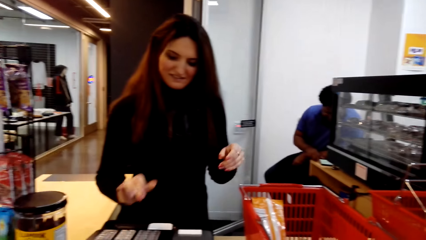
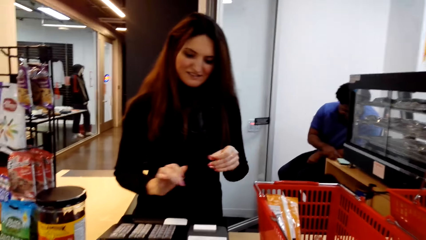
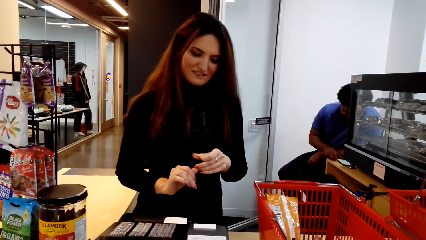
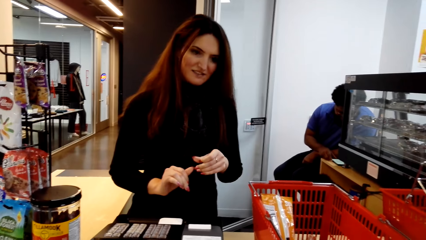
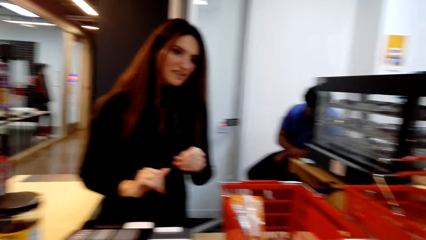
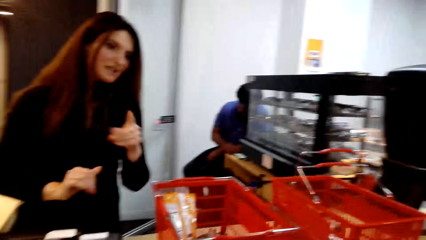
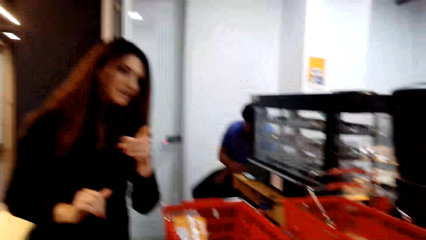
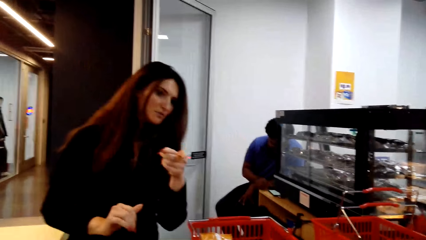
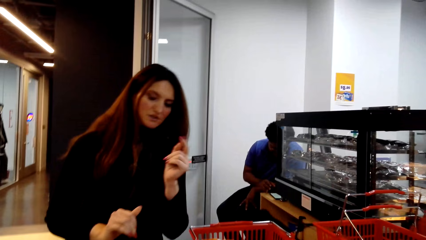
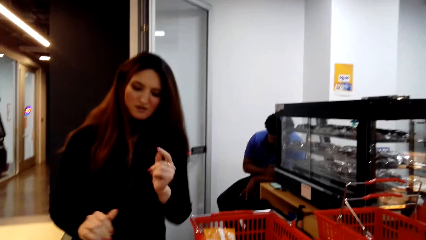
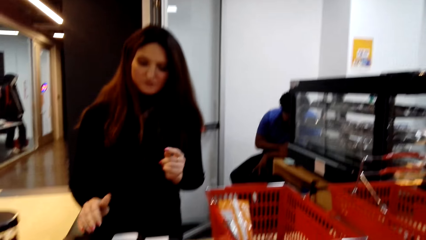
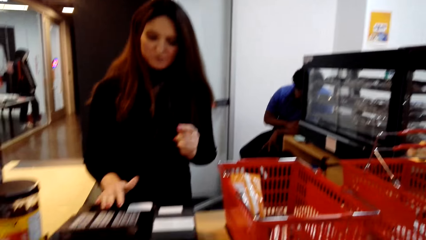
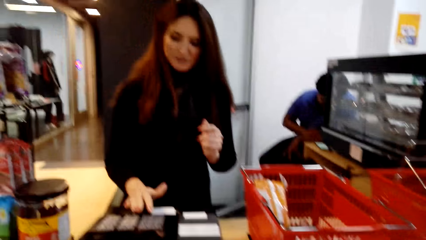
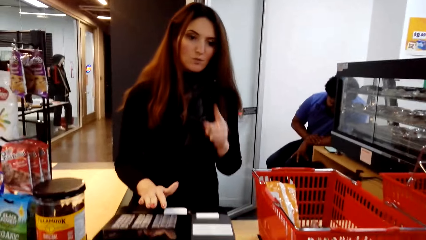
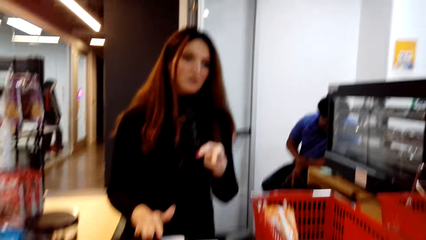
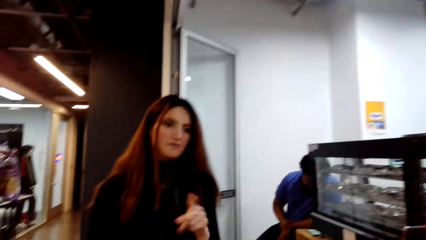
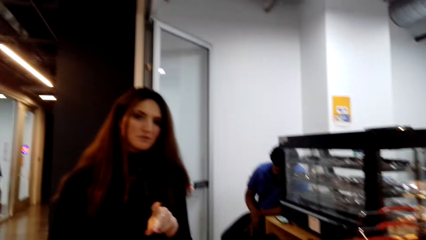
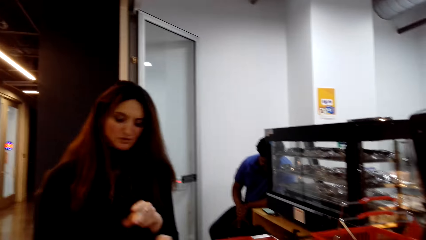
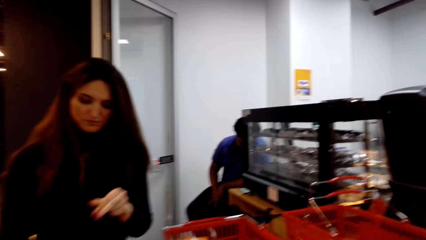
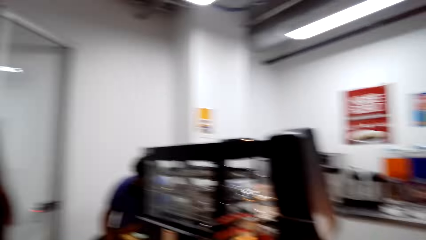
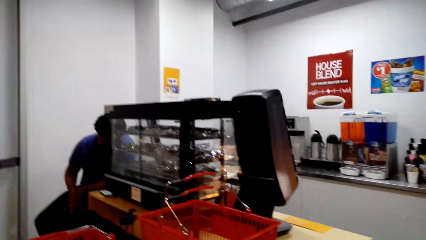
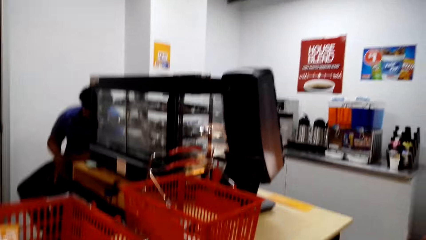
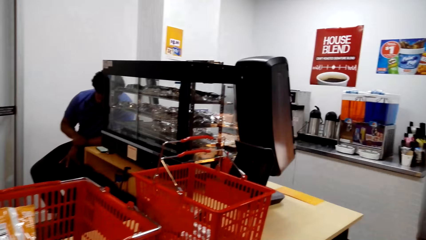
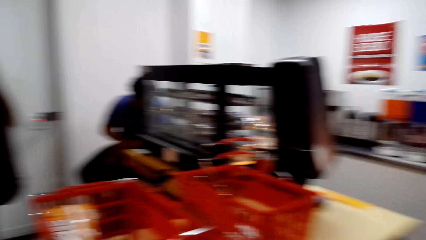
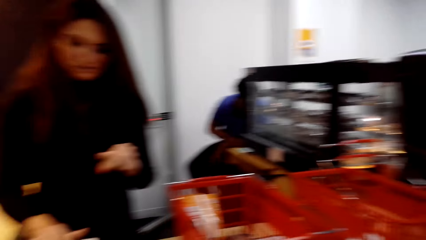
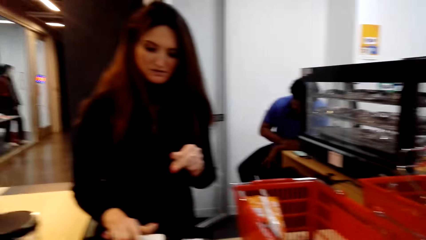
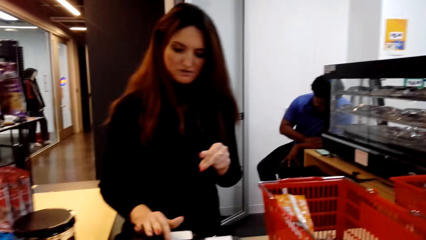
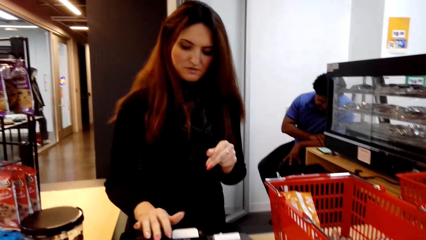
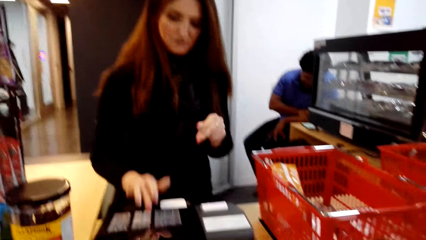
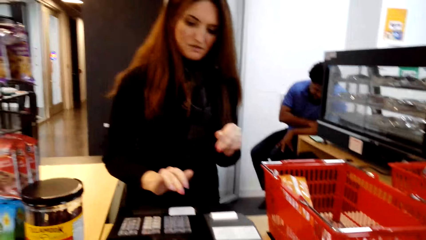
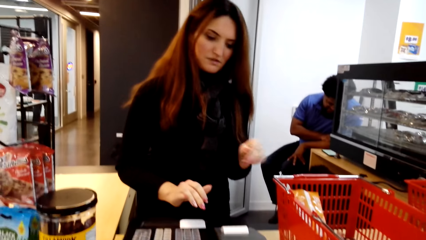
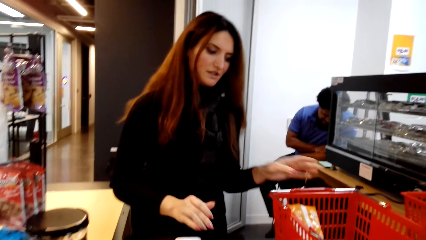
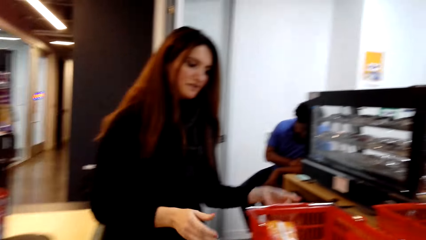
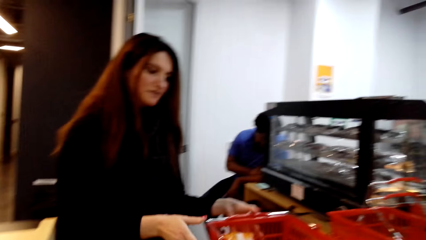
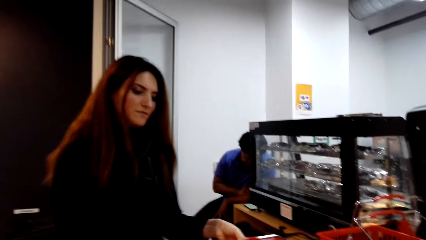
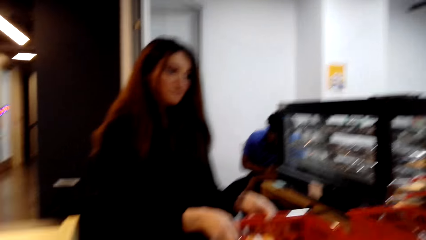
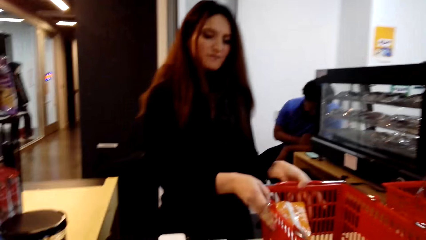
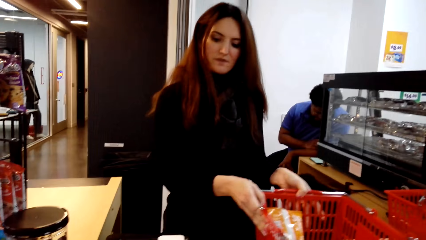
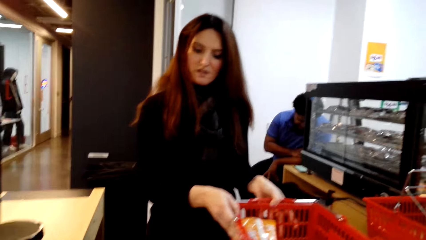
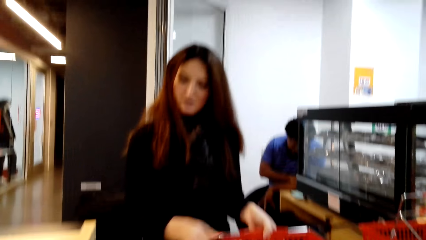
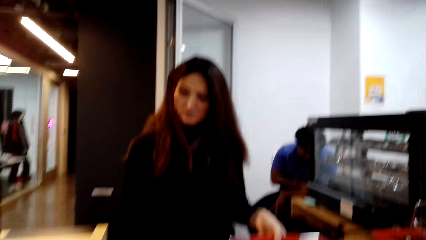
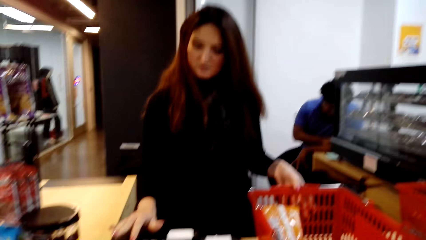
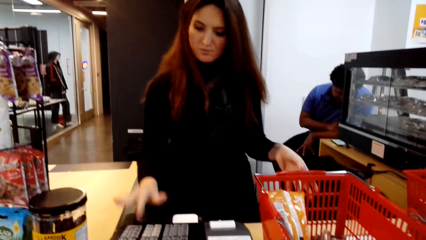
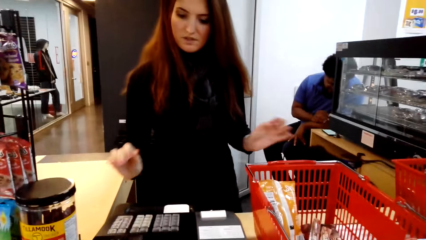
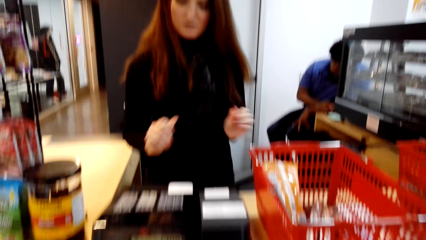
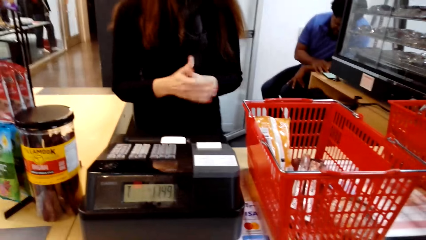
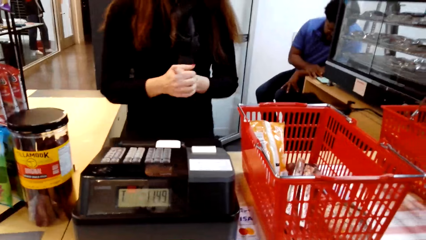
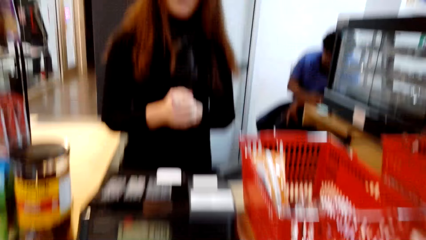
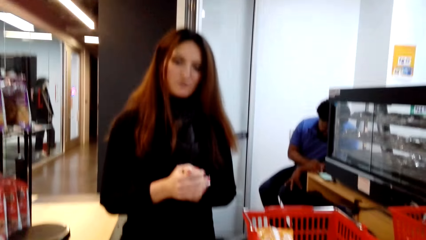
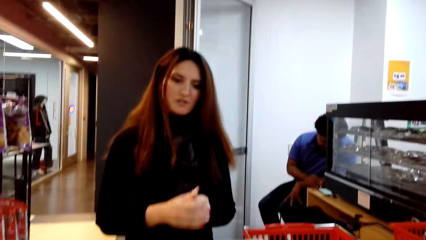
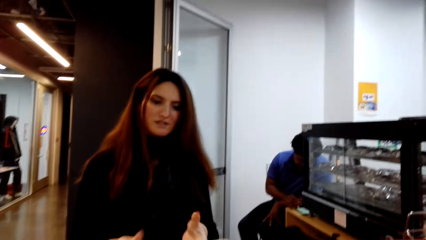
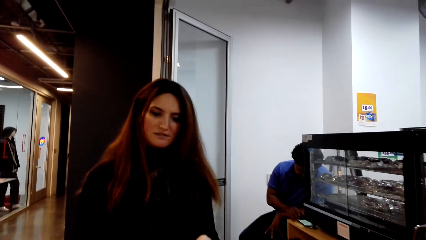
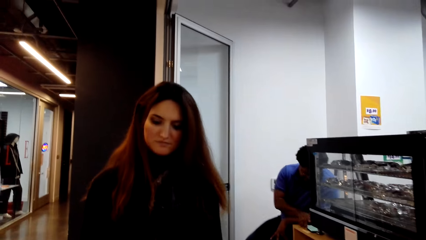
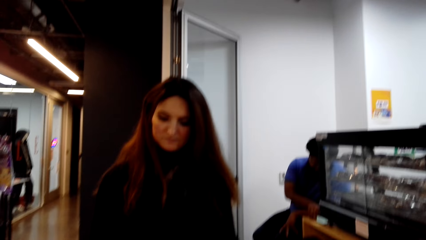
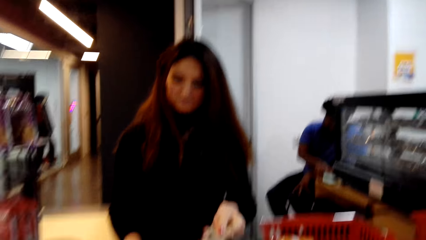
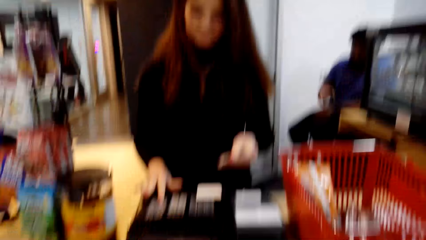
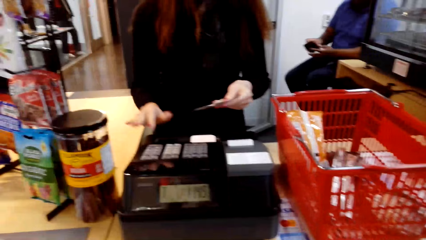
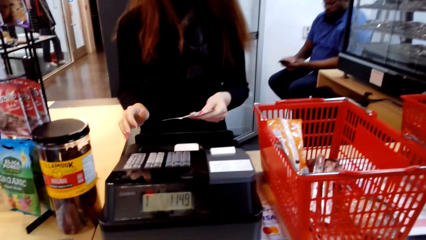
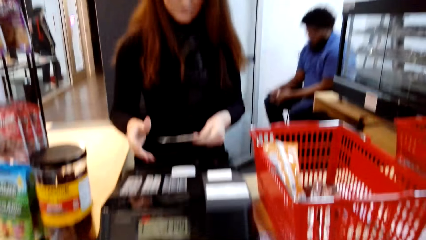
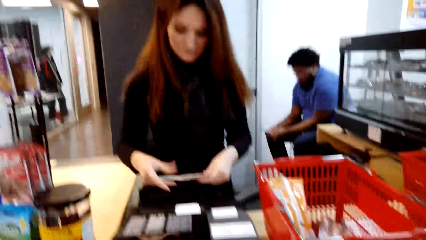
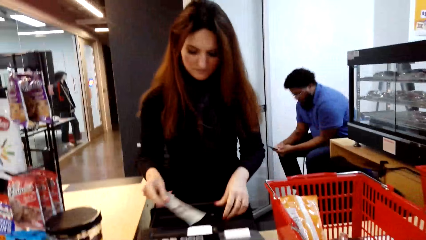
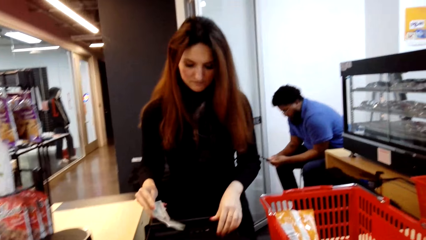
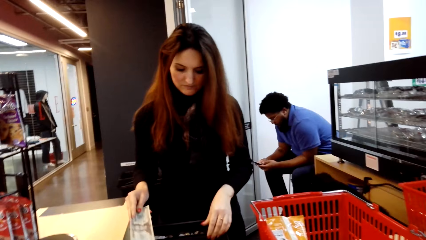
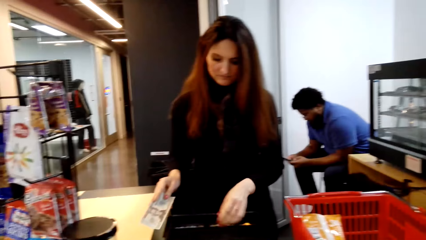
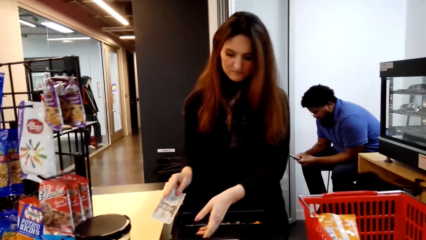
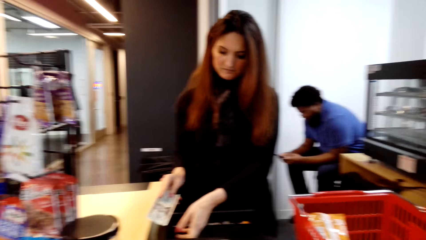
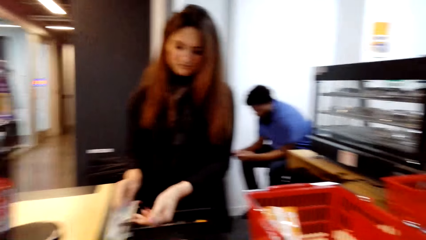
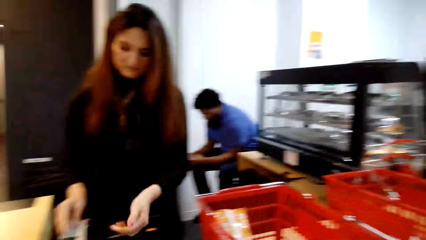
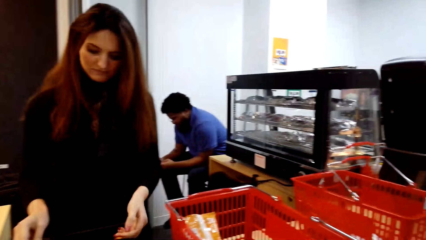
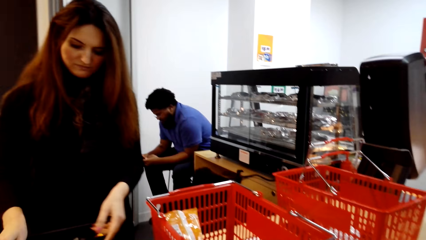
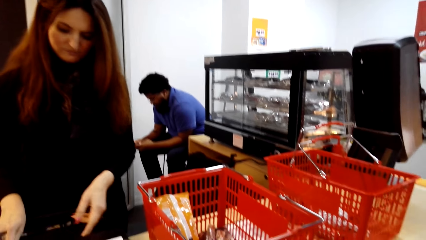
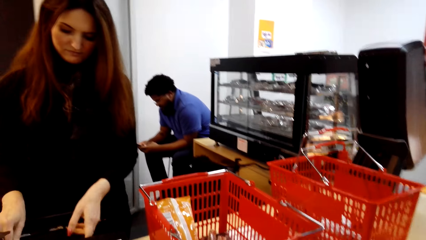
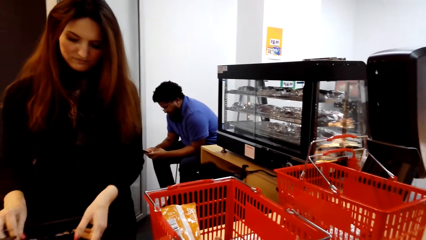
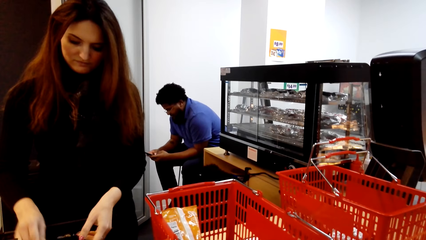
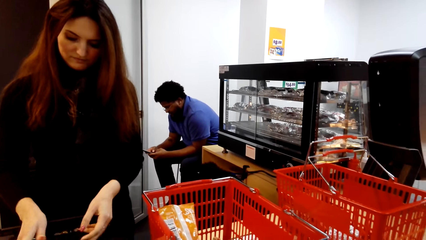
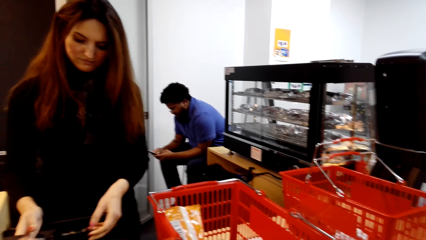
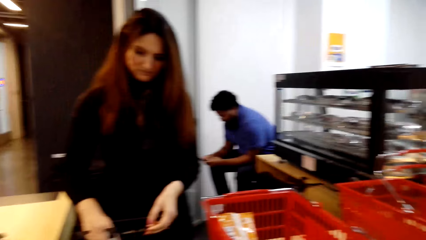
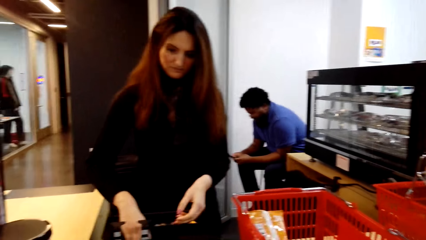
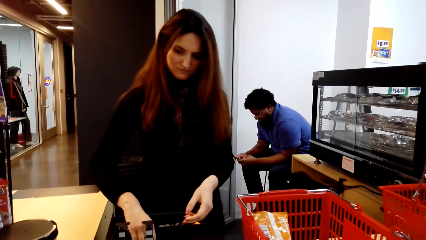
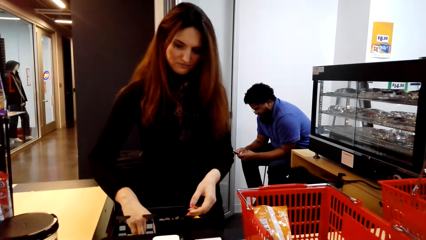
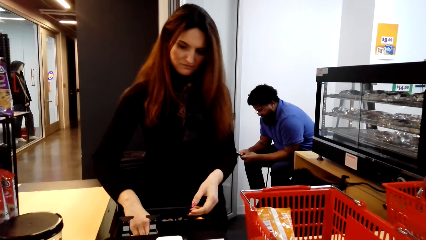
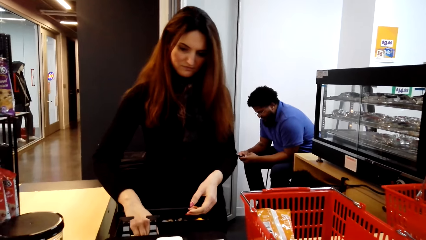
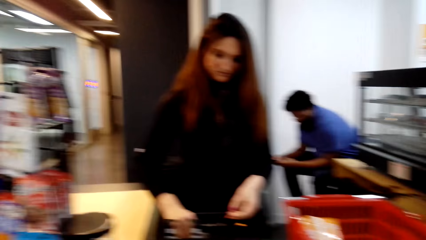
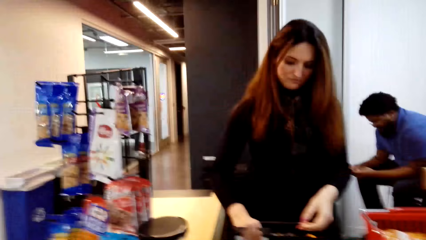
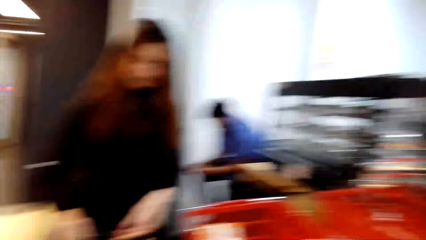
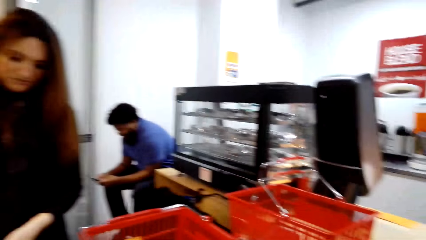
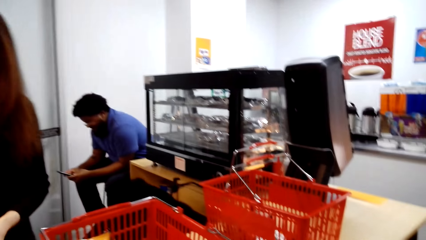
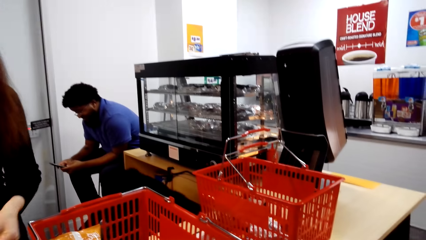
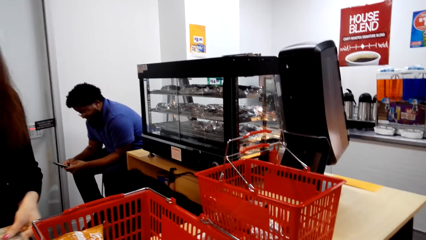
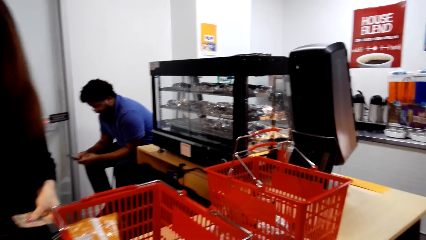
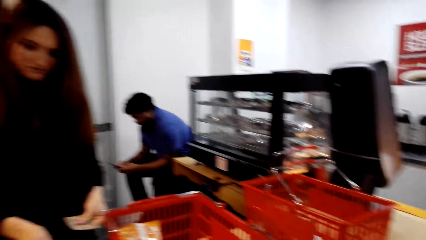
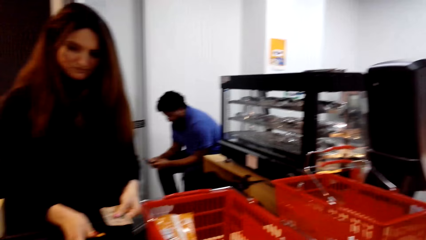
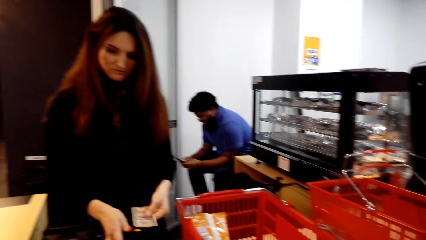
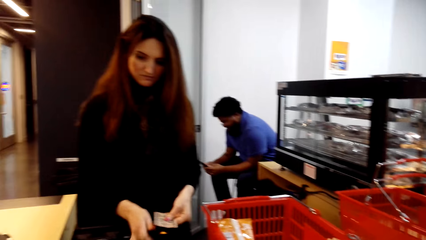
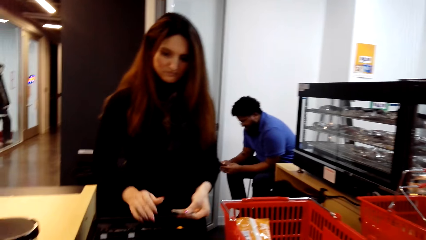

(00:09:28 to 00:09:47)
A woman scans the item. The woman converses with the camera wearer. The camera wearer converses with the woman. They look around the supermarket. The woman scans the item. The woman converses with the camera wearer. The camera wearer puts the cash in the machine. The woman gives the camera wearer money and arranges the money in the counter.
